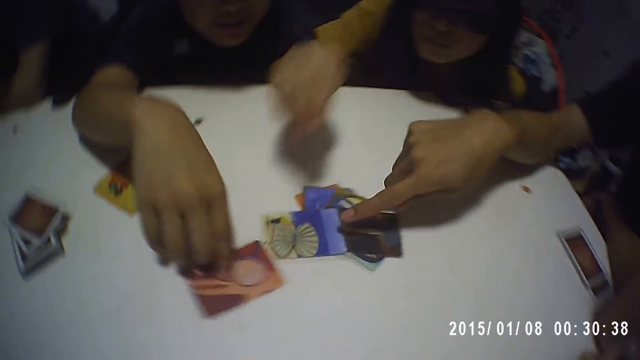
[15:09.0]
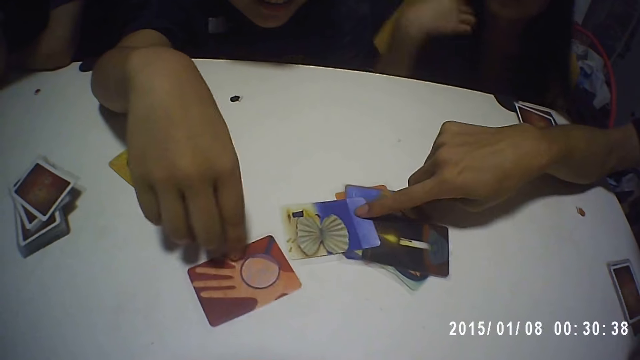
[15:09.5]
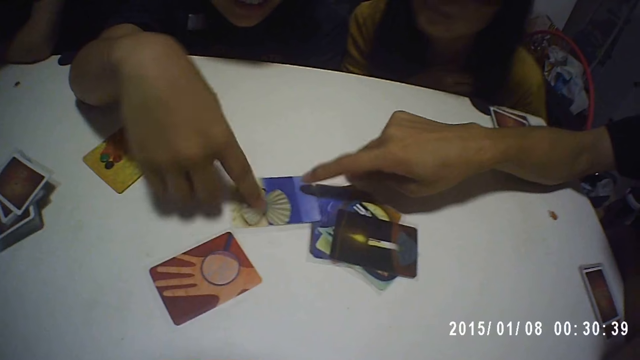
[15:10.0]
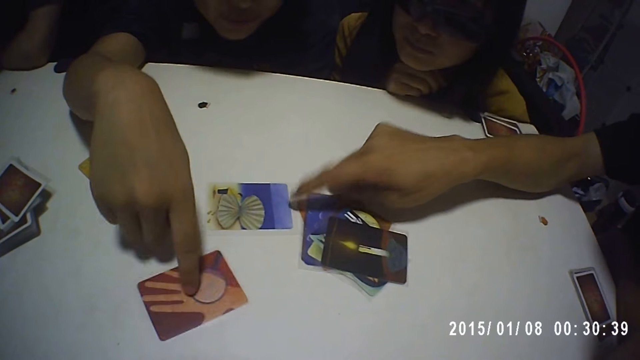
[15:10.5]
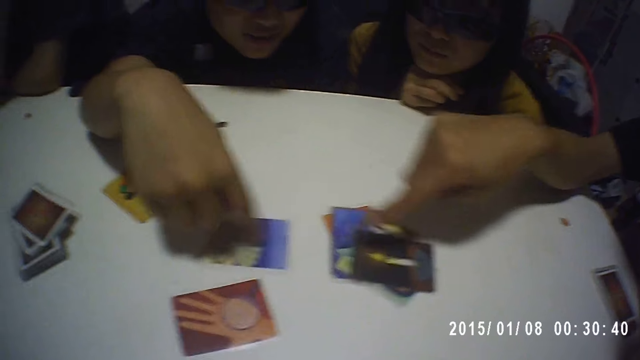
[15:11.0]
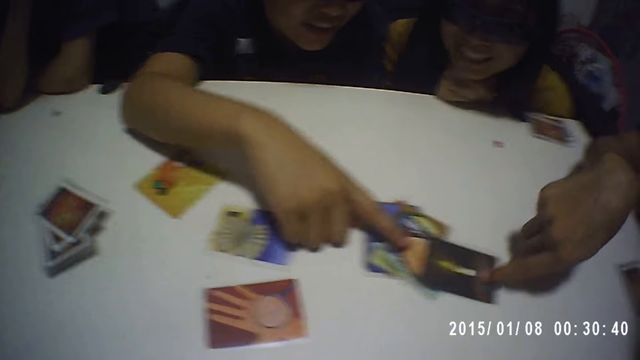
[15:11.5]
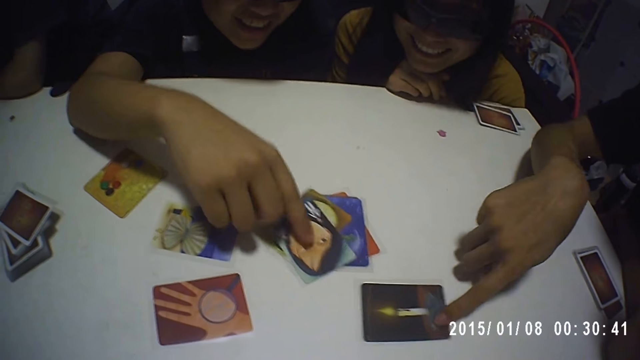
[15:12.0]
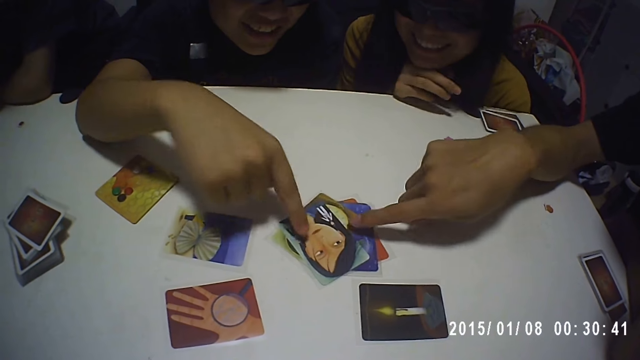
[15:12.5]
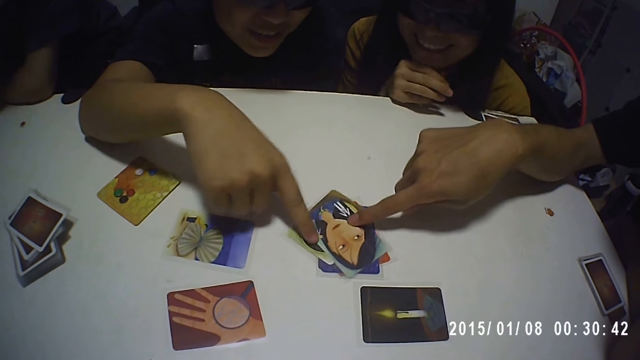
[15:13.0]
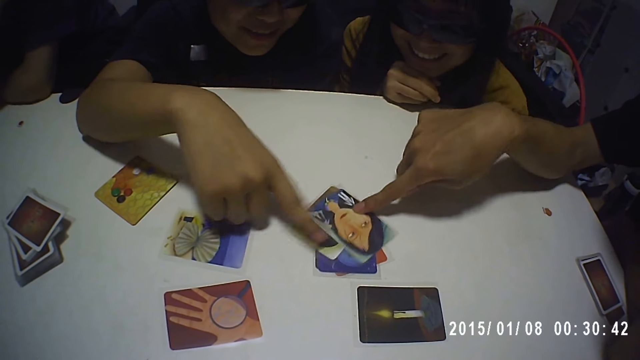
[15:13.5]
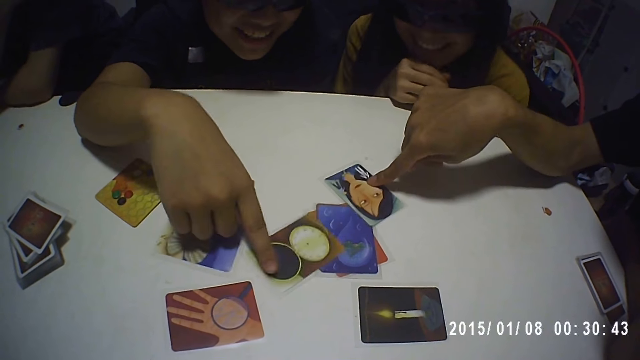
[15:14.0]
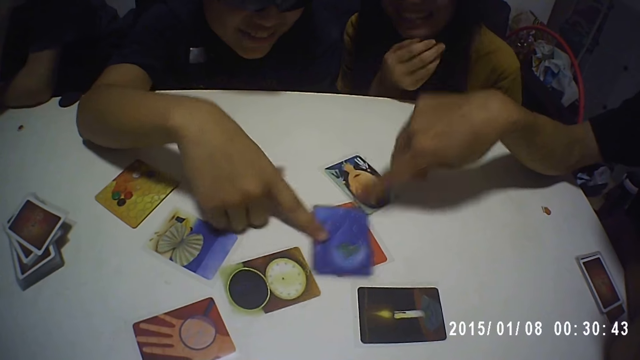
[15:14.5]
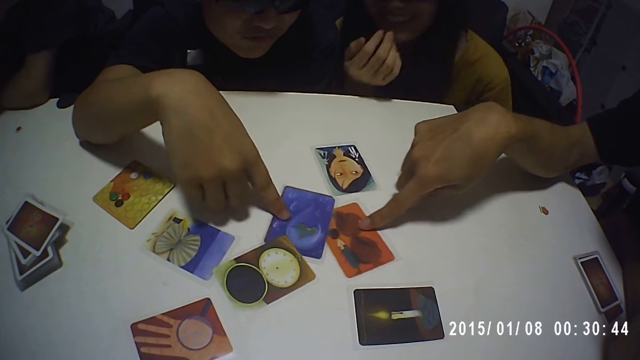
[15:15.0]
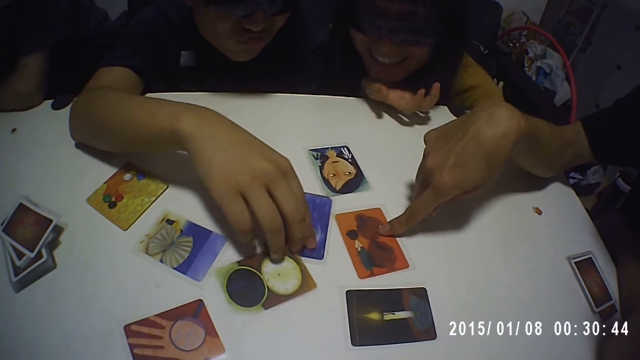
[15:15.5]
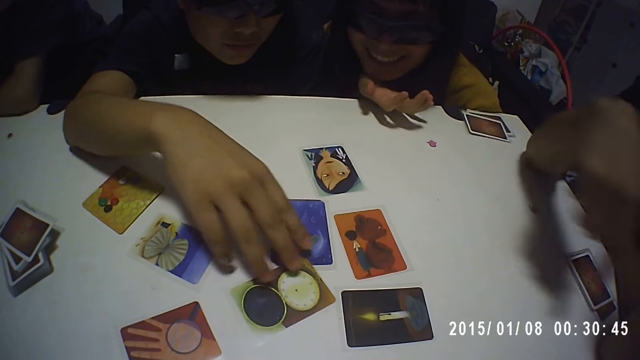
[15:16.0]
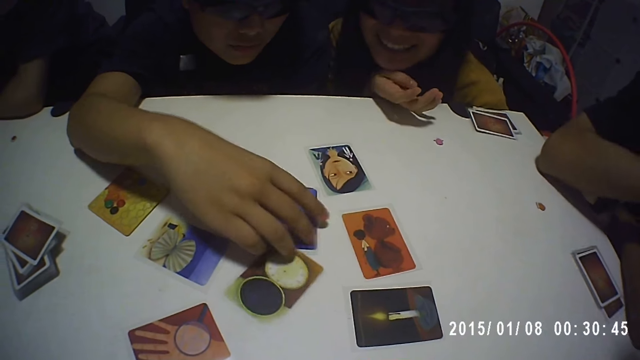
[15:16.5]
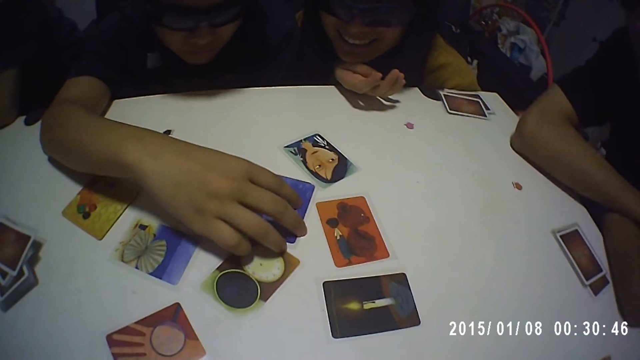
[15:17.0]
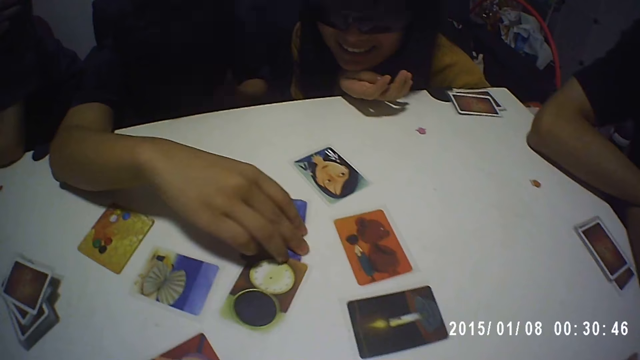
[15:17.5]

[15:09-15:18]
The second man moves the card on the table with his right hand. The third man moves the card on the table with his right hand. The second man moves the card on the table with his right hand. The third man taps the cards on the table with his right hand. The second man moves the cards on the table with his right hand. The third man moves the cards on the table with his right hand.

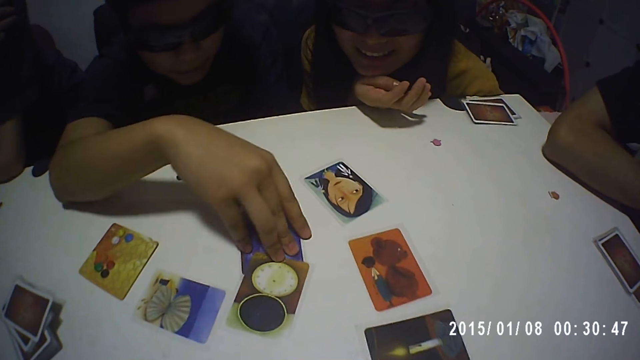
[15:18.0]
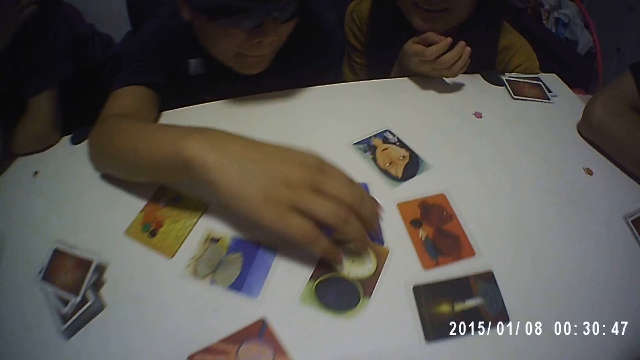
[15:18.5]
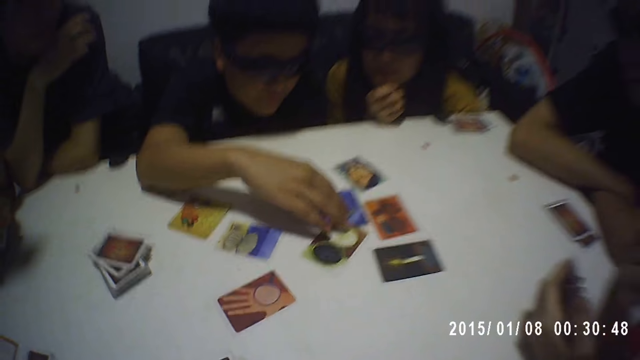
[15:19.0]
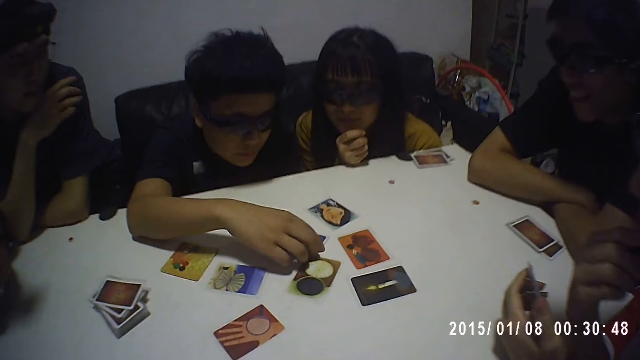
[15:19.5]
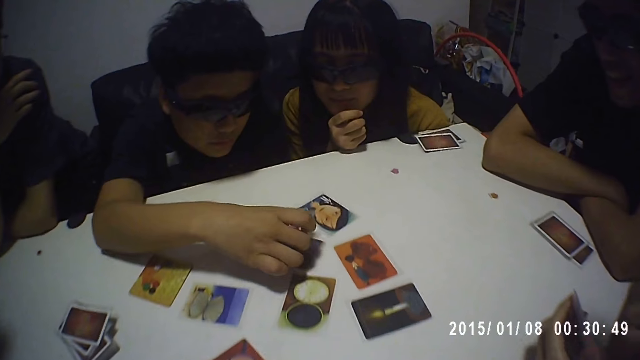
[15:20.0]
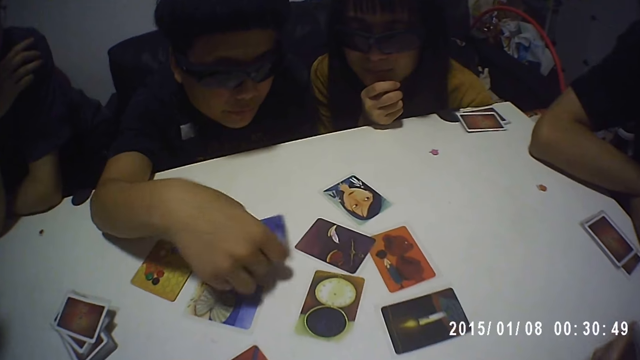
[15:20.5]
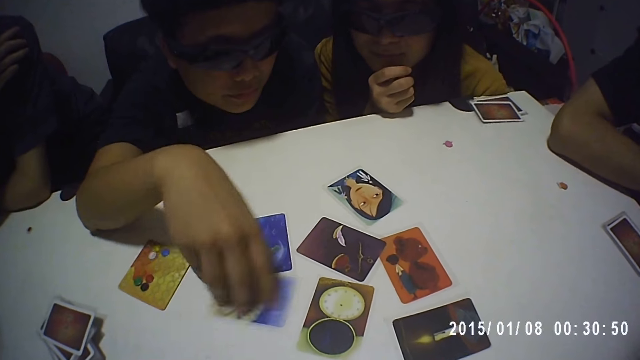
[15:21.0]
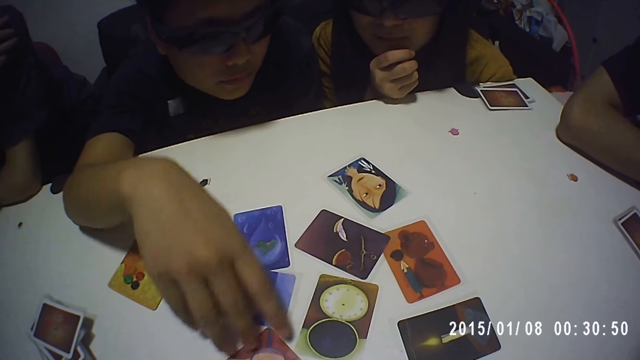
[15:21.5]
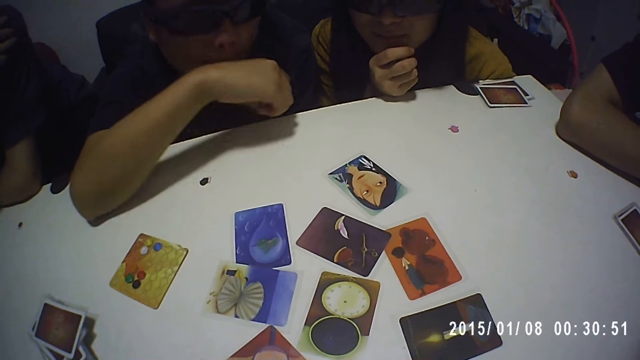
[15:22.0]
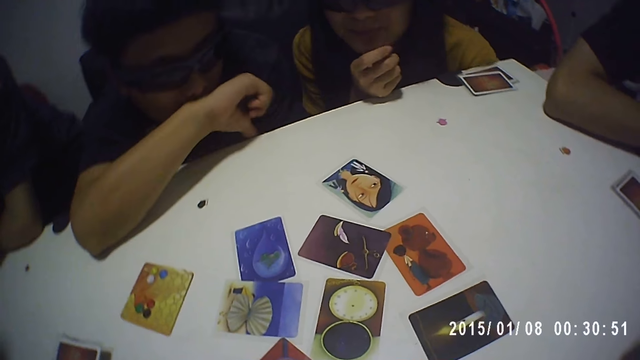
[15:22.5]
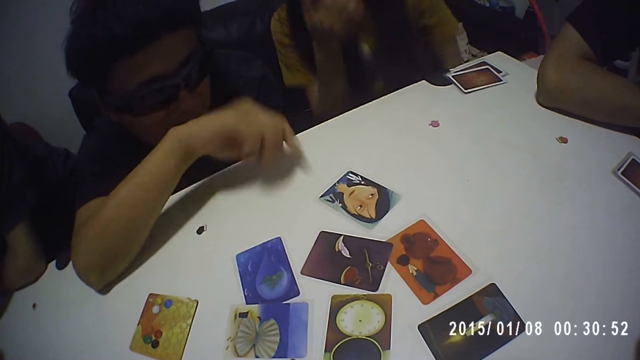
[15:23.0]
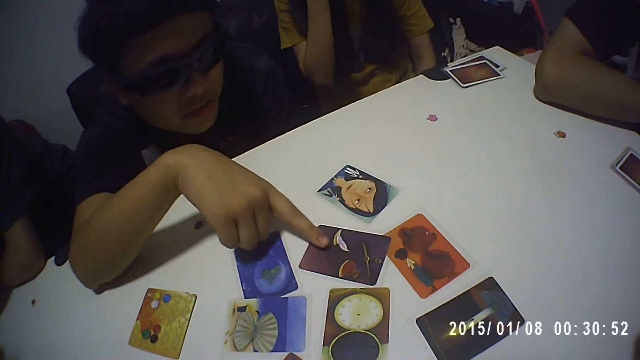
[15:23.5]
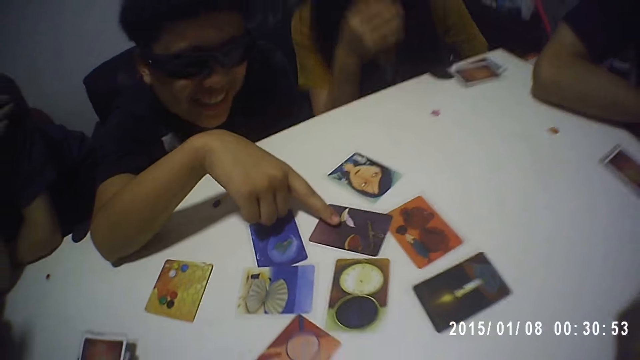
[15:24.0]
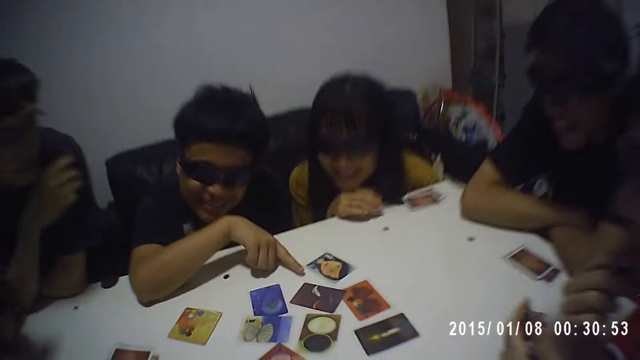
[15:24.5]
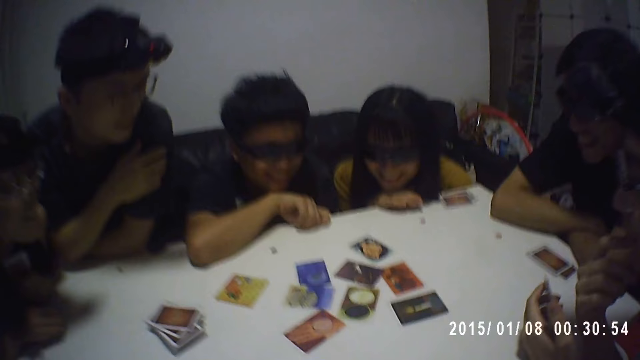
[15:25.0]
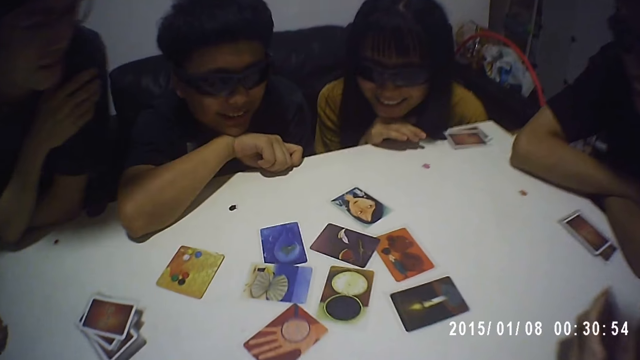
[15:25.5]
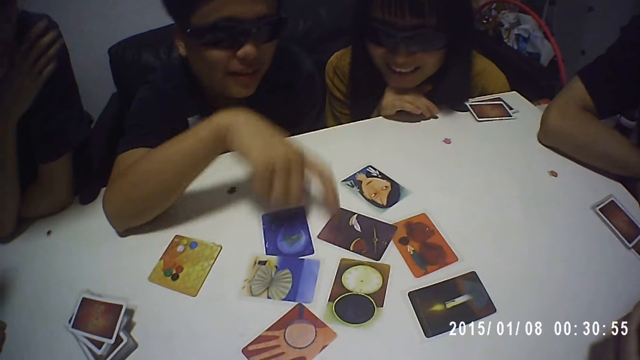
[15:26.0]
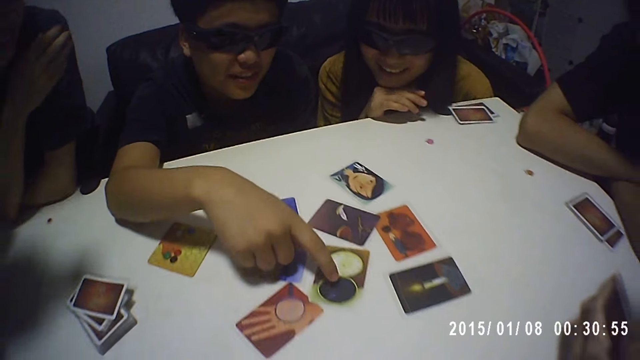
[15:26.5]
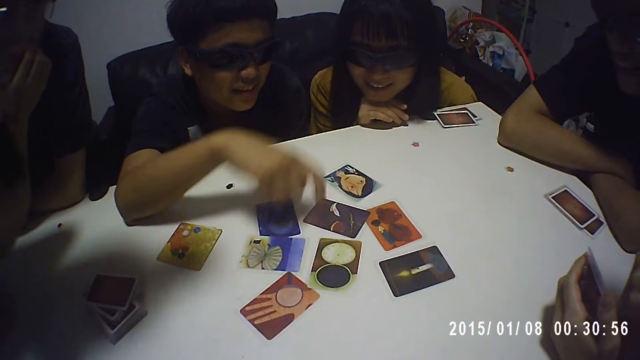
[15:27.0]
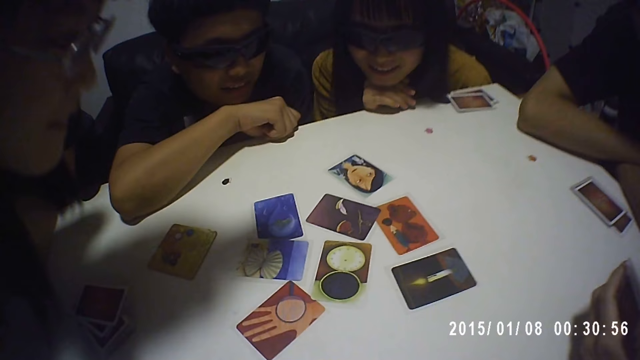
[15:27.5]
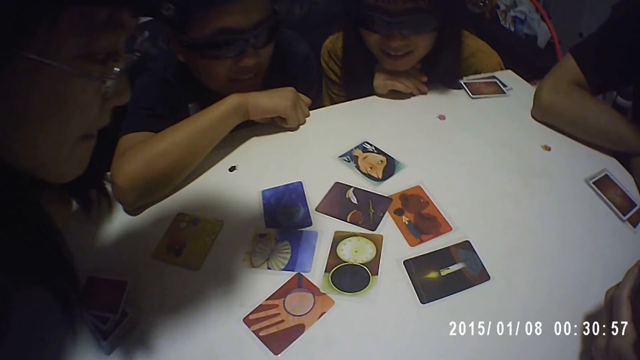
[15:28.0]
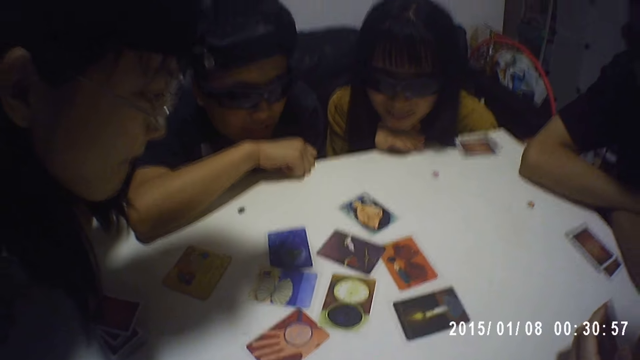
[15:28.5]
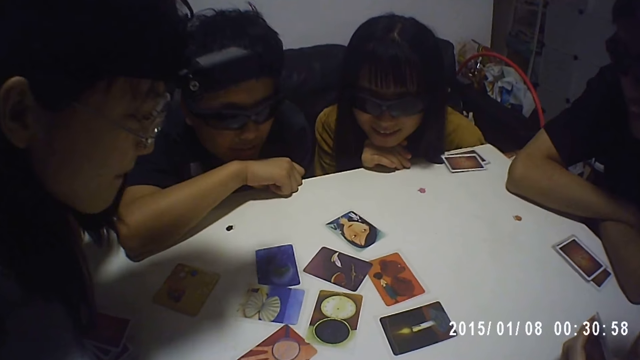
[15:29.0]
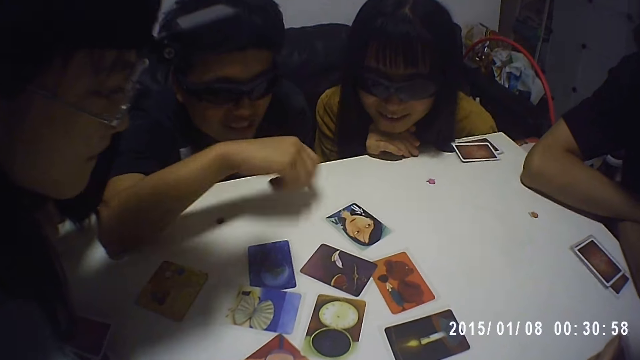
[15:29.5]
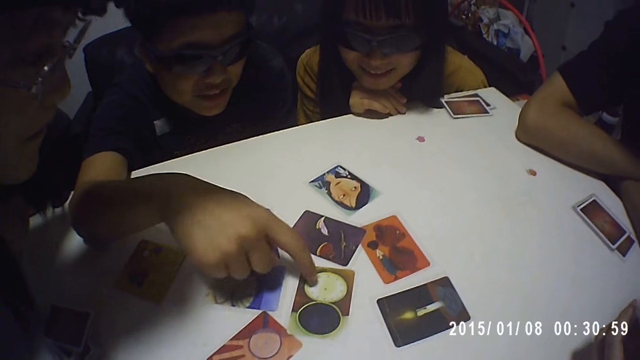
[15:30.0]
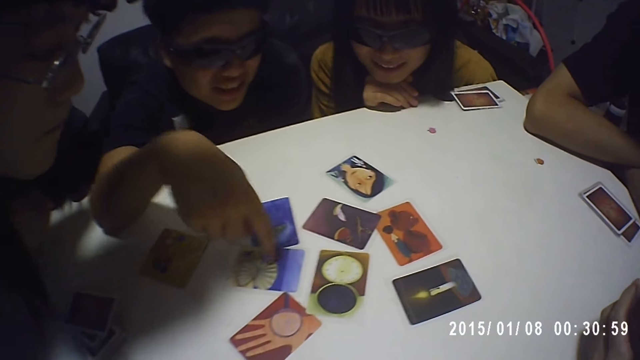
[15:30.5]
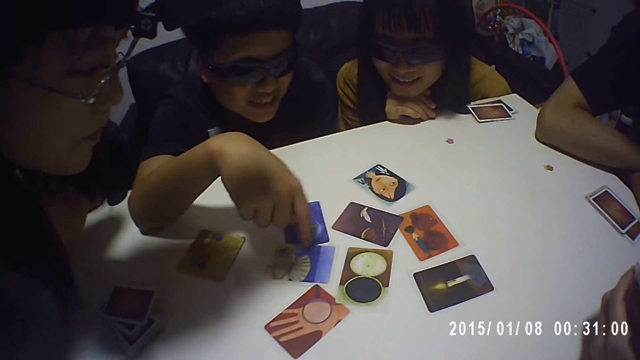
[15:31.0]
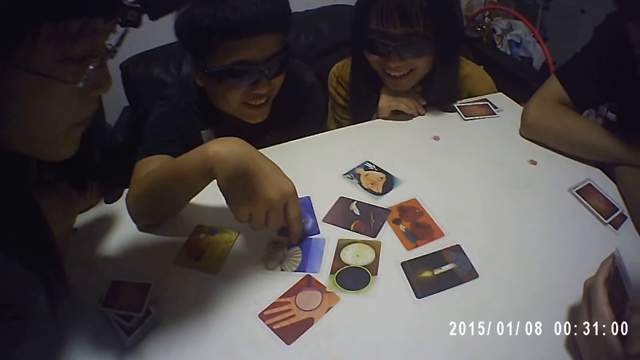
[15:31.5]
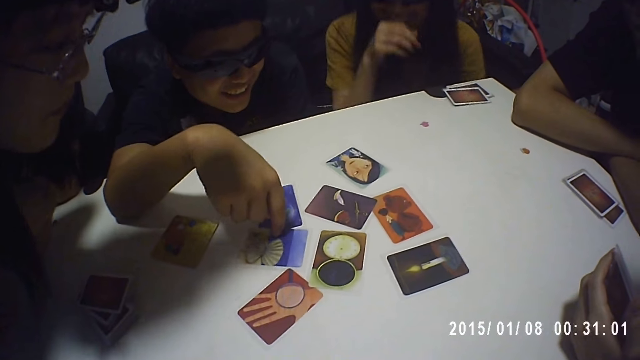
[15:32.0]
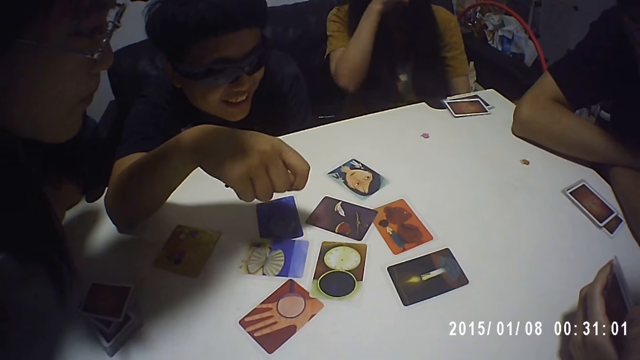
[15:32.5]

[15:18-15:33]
The second man picks up the card from the table with his right hand. He places the card on the table with his right hand. He moves the cards on the table with his right hand. He touches the card on the table with his right hand. The first woman places her right hand on the table. The second man touches the card on the table with his right hand. He touches the cards on the table with his right hand.
